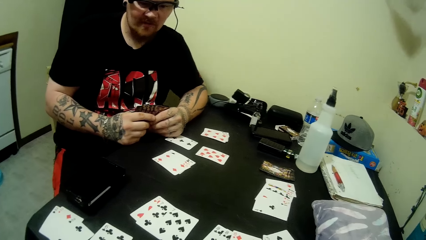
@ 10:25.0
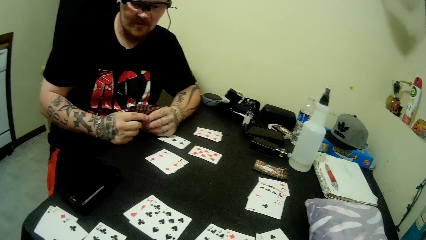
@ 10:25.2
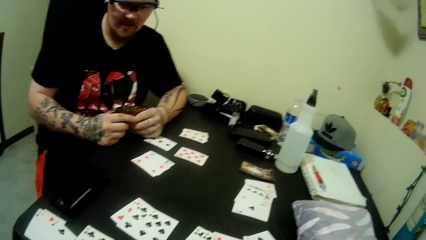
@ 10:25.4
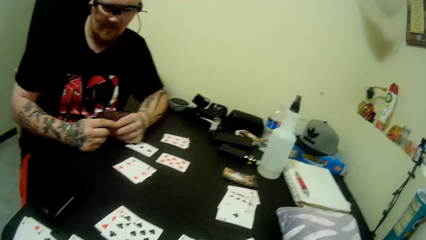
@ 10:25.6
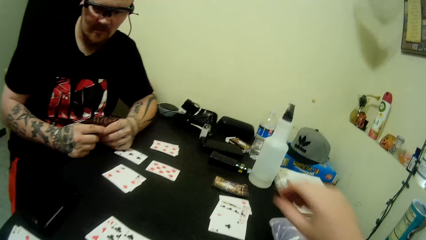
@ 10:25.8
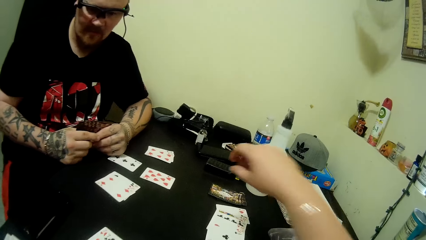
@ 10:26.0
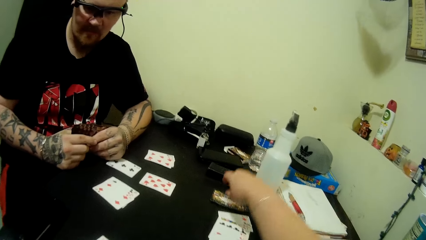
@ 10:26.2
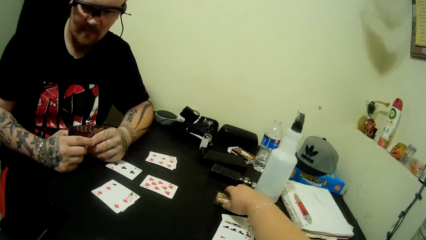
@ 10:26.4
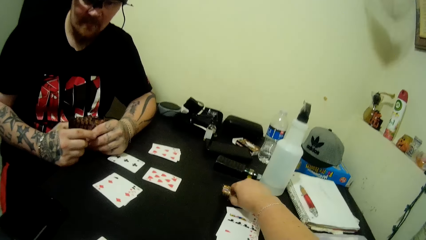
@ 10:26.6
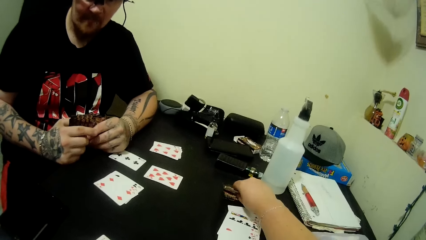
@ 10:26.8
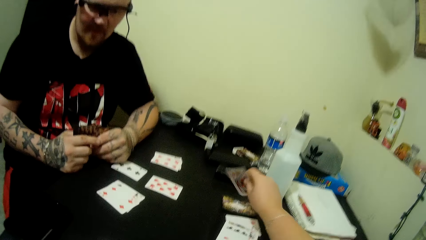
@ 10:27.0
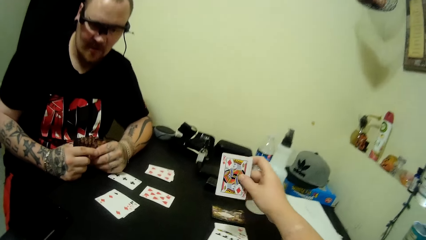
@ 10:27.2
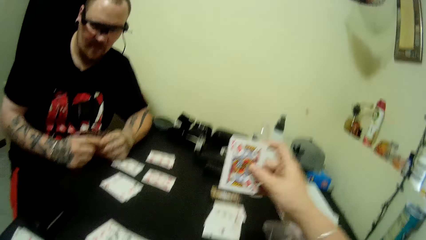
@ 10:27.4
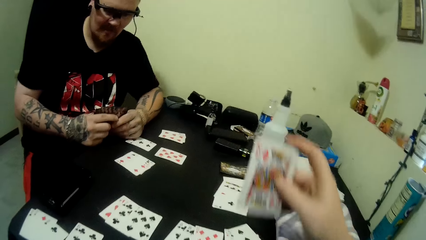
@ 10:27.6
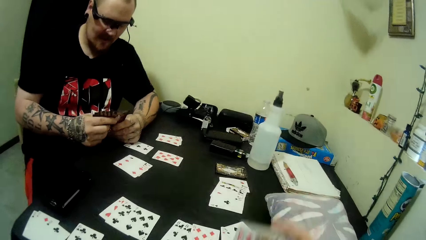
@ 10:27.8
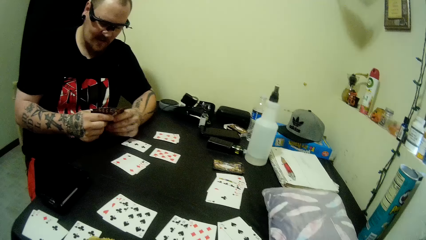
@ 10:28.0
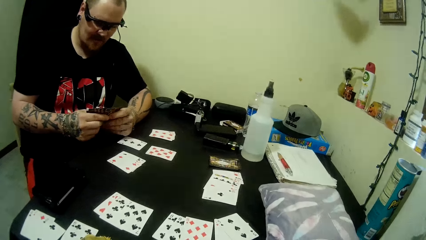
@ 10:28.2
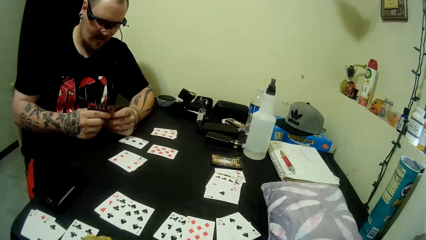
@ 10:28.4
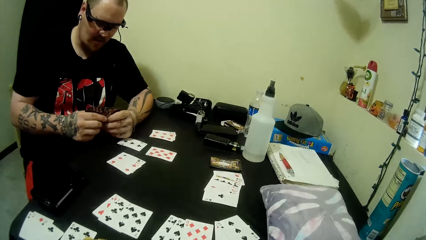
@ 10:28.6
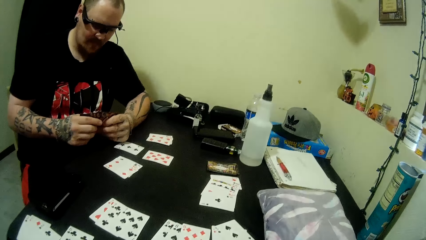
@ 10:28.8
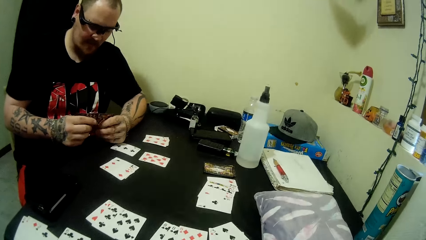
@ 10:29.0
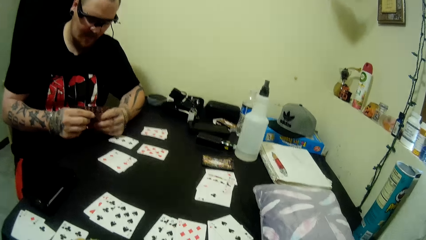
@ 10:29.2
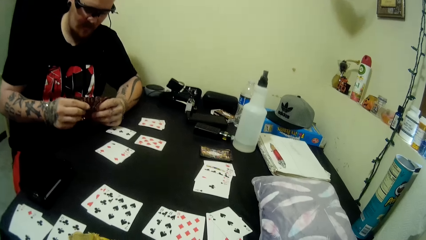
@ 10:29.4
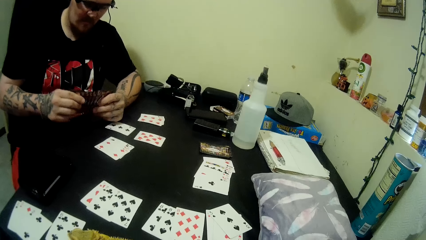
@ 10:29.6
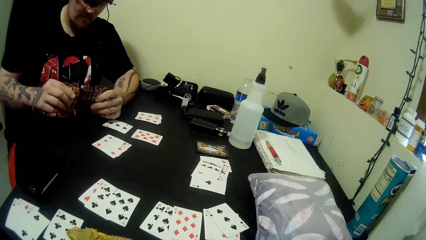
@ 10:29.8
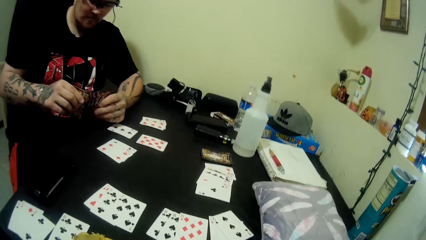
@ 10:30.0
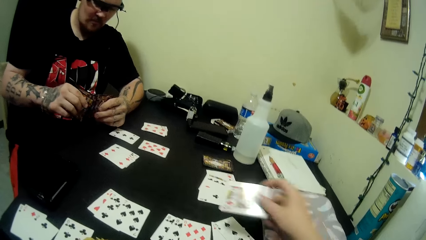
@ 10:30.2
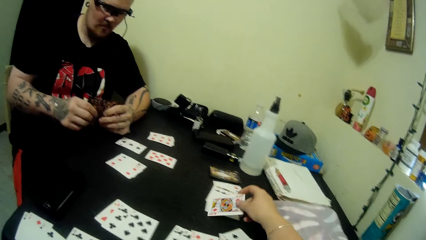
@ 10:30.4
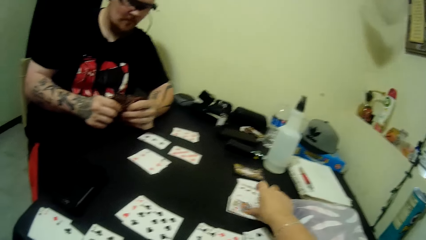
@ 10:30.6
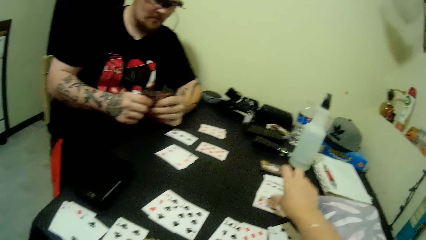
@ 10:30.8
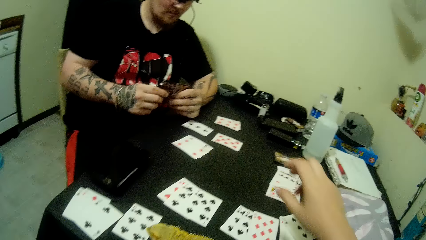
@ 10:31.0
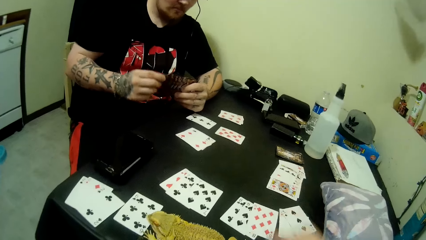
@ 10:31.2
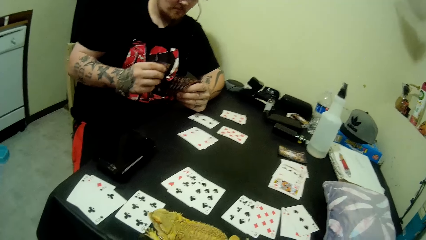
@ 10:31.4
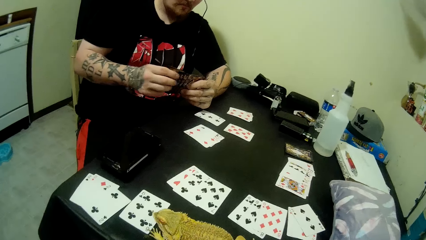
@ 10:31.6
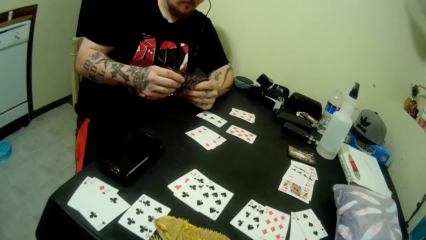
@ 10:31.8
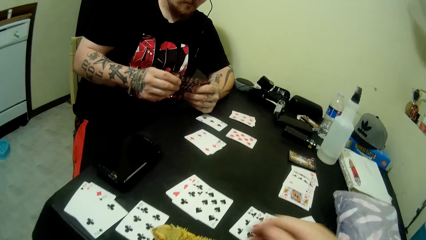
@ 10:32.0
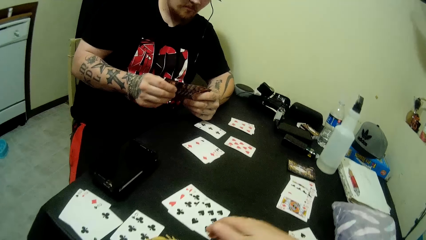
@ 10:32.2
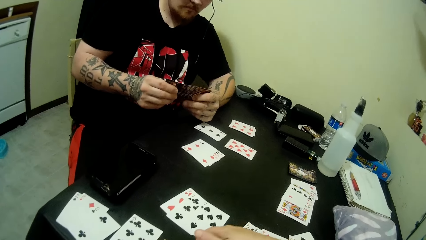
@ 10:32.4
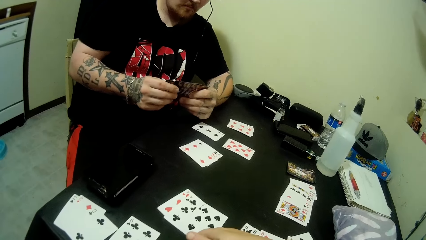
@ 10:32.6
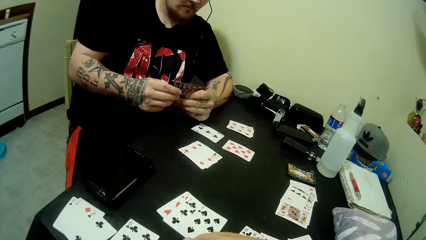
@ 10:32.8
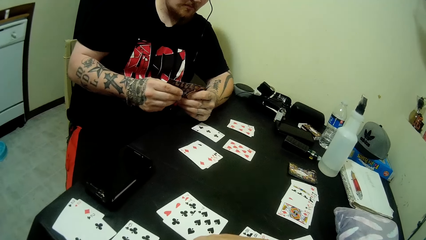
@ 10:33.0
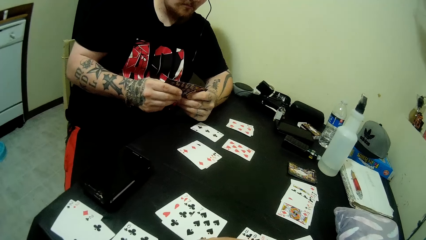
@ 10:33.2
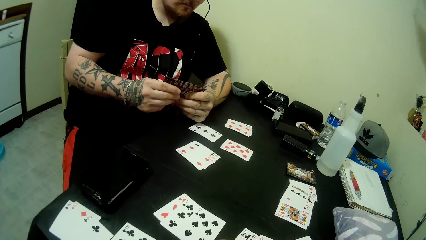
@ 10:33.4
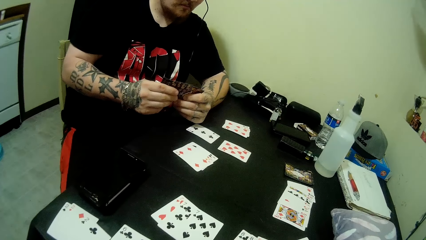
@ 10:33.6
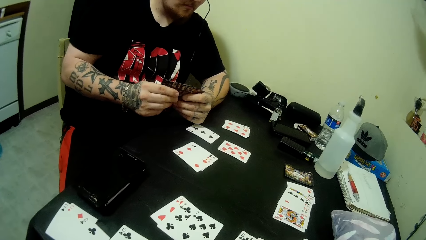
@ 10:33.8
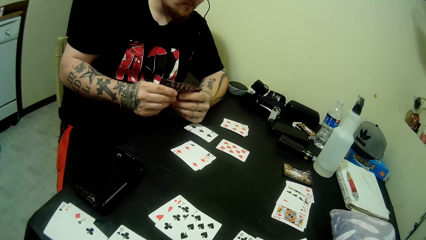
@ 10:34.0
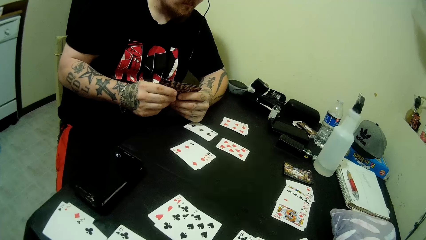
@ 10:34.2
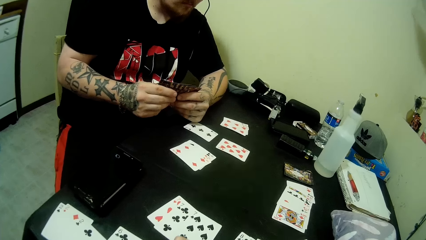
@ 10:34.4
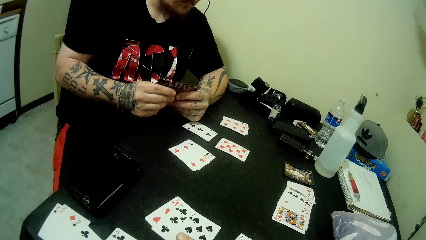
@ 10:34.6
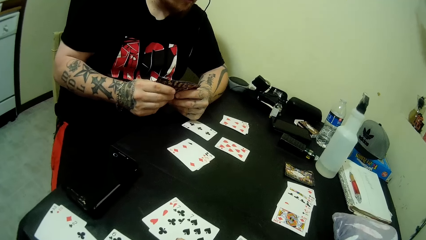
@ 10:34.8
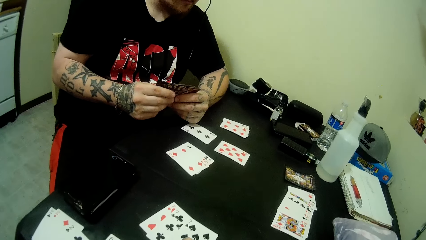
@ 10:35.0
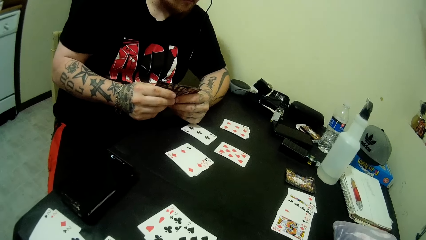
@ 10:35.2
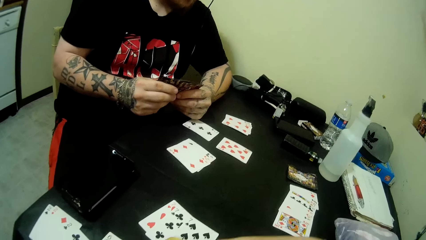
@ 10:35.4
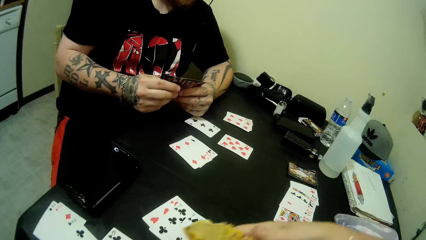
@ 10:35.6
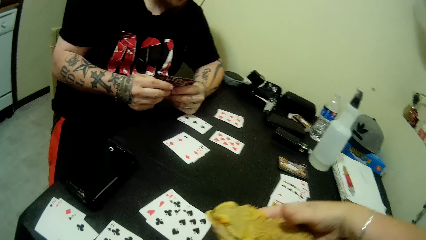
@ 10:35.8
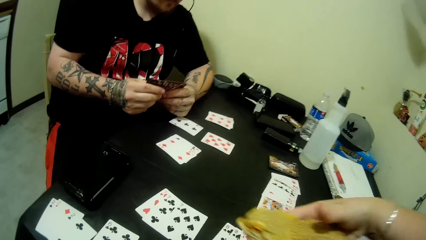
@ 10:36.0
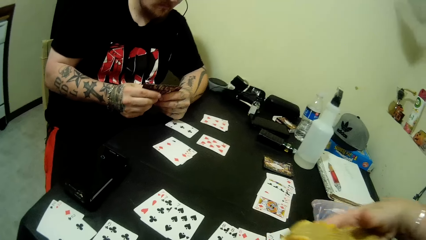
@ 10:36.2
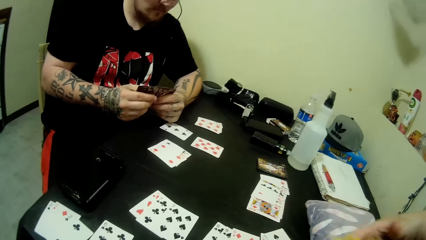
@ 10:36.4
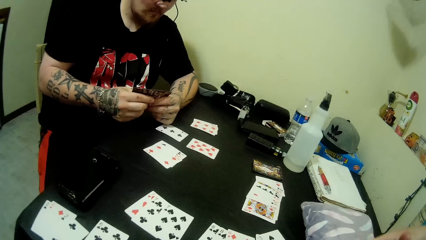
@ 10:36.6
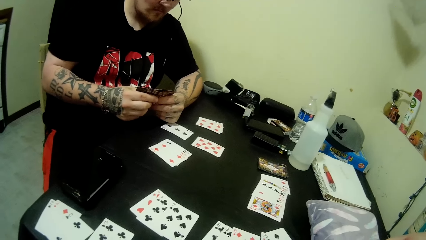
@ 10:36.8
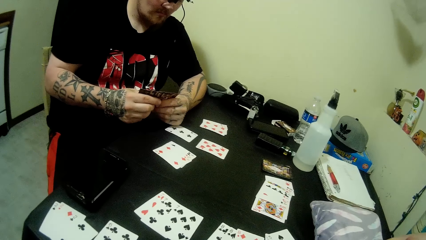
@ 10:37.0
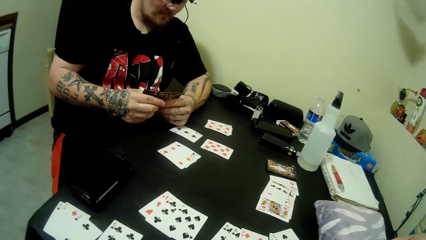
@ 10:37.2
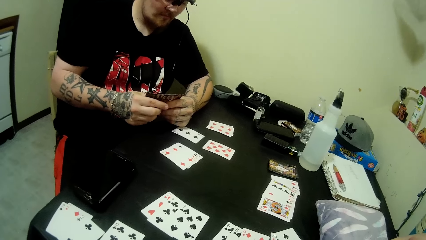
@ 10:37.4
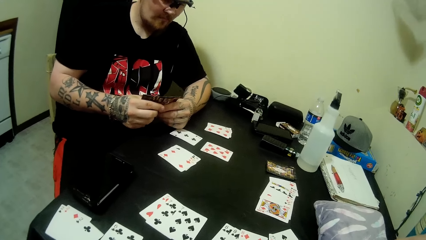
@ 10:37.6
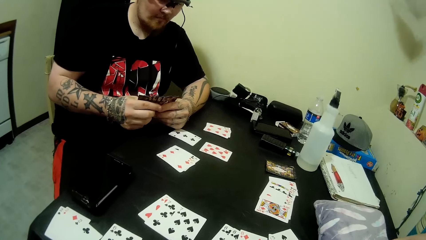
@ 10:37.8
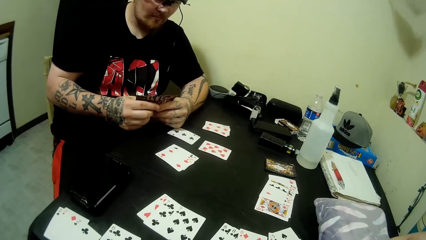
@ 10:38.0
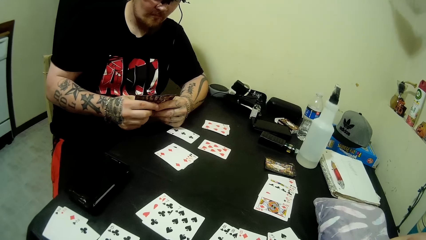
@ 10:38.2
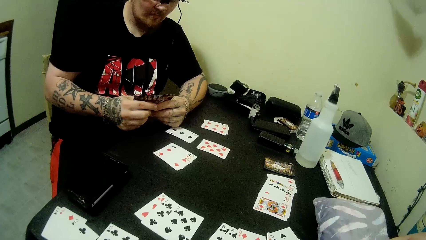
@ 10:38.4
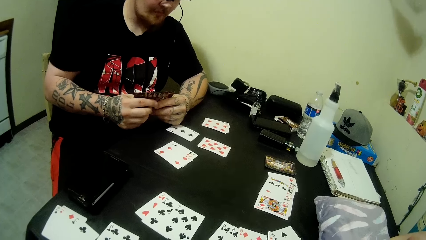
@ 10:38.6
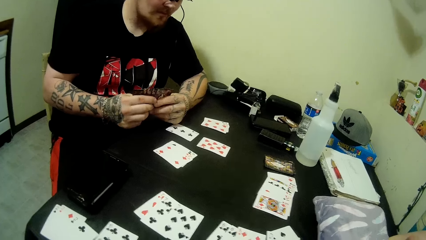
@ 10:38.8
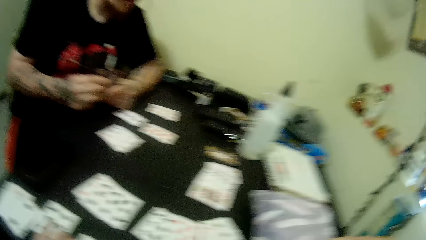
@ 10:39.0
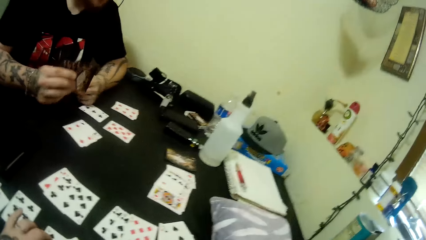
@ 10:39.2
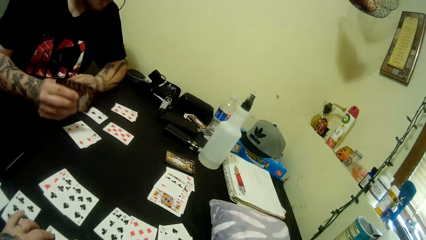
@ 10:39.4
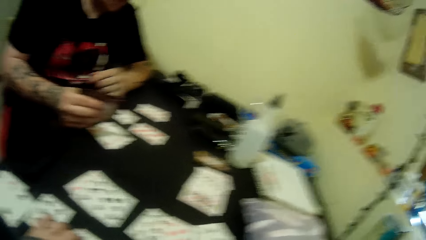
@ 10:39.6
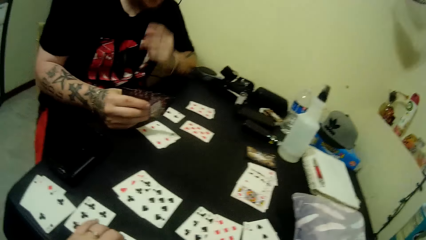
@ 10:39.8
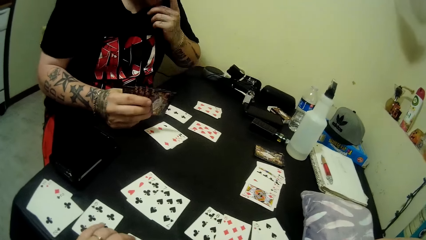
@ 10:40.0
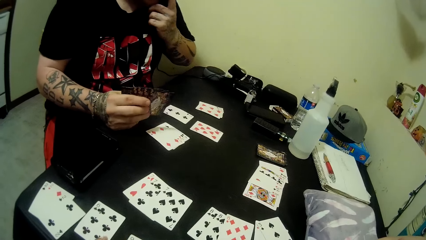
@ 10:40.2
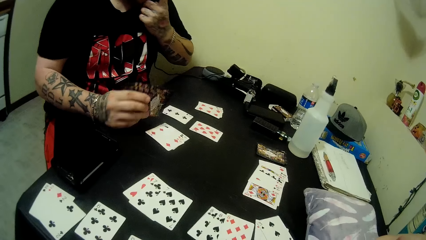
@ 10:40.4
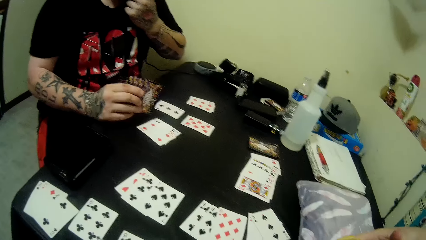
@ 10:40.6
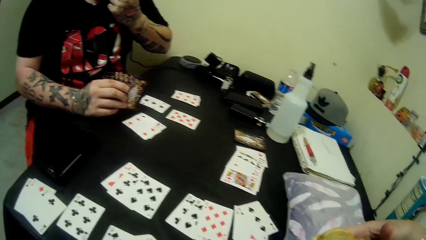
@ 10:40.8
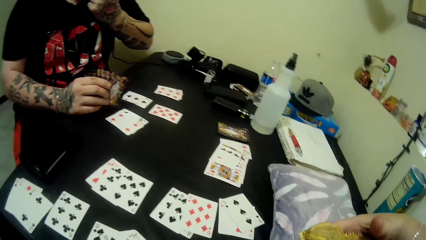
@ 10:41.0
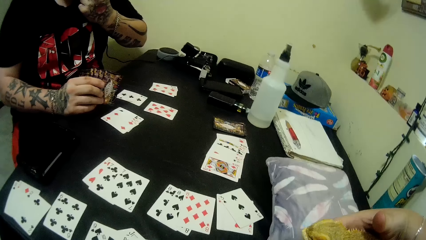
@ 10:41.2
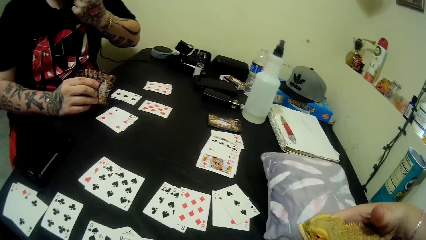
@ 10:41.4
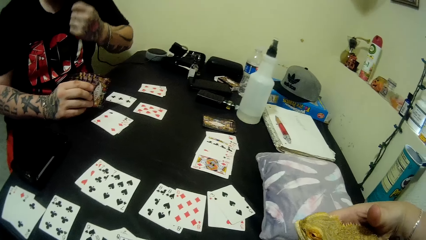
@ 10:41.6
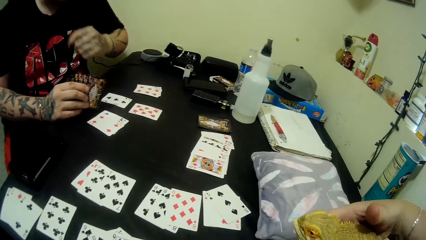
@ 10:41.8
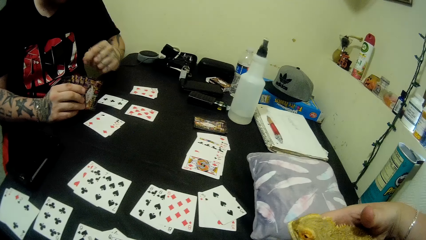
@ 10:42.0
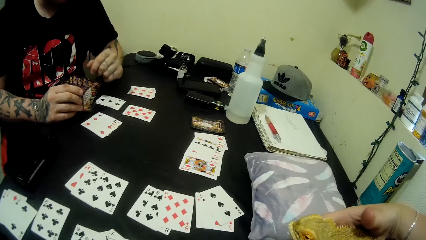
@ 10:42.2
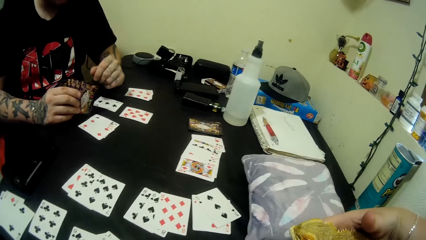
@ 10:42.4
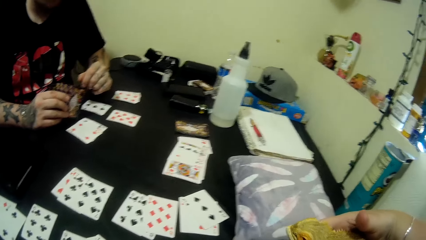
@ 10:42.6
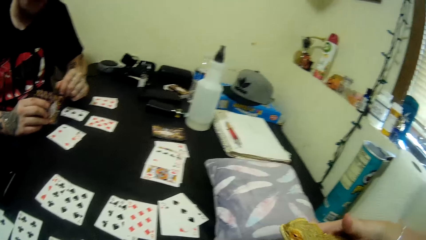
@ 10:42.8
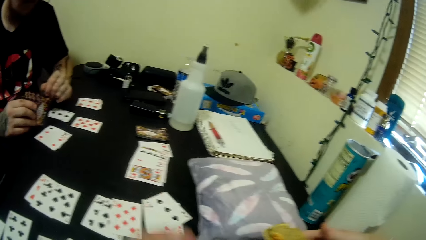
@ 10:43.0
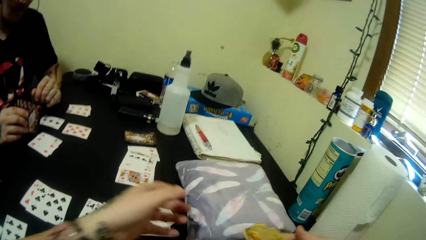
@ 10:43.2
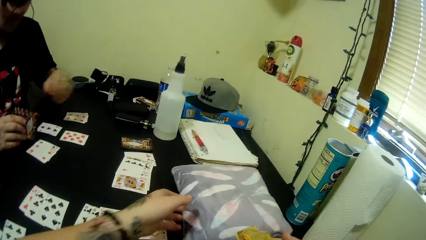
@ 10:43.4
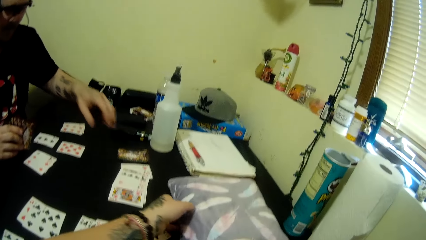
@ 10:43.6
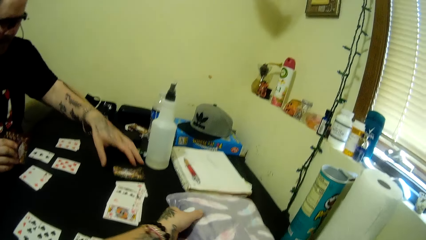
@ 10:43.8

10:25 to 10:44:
The camera wearer picks up a card from the table. They look at the card. A man looks at the cards at hand. The camera wearer looks around, plays a card on the table, and looks around. The man arranges the cards in his hands. The camera wearer moves a hand on the table and looks around. The man looks at the cards at hand. The camera wearer moves a finger on the card, looks around, lifts a pet upwards, and talks to the man. The man moves the cards at hand. The camera wearer looks around. The man looks around. The camera wearer holds a card on the table. The man scratches his face and puts his left finger in his nose. The camera wearer holds the pet. The man looks around, places his left hand on the table, and looks around.
